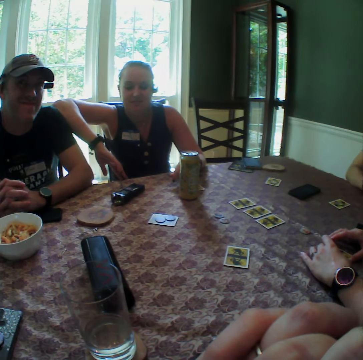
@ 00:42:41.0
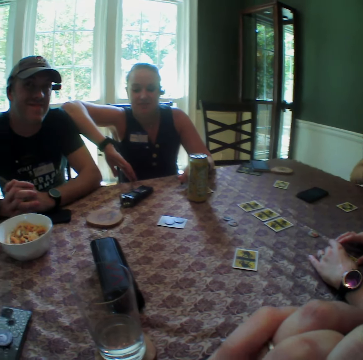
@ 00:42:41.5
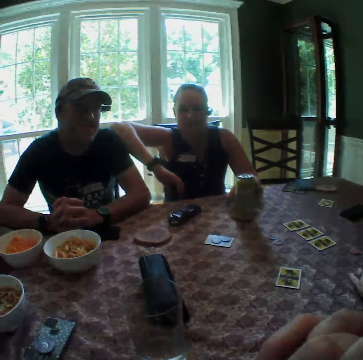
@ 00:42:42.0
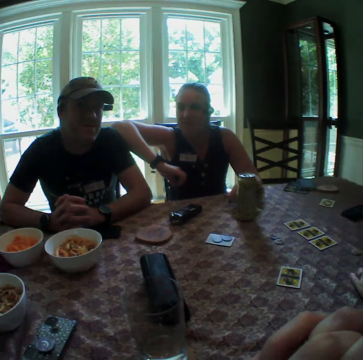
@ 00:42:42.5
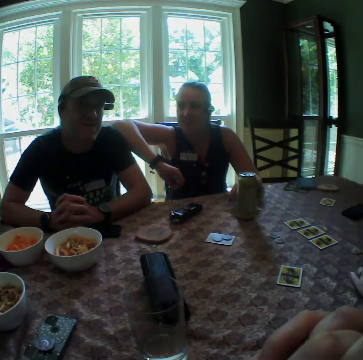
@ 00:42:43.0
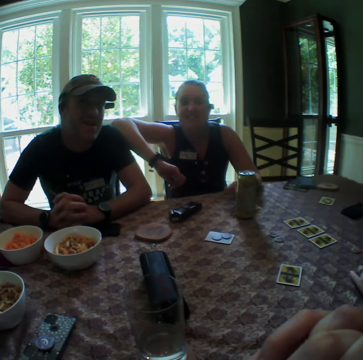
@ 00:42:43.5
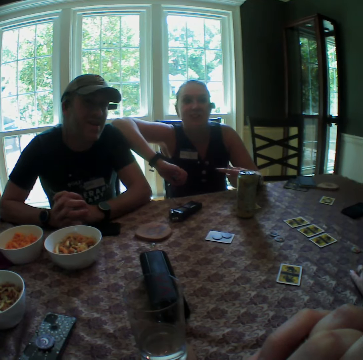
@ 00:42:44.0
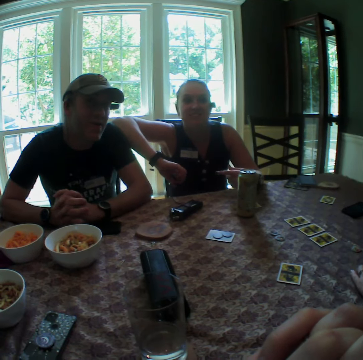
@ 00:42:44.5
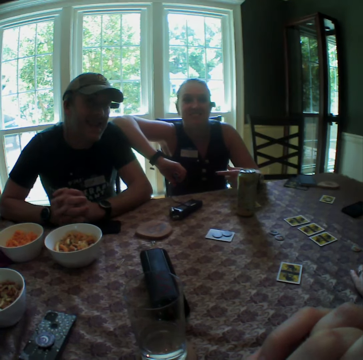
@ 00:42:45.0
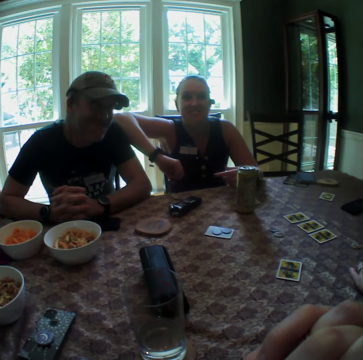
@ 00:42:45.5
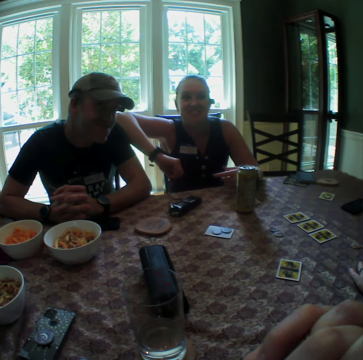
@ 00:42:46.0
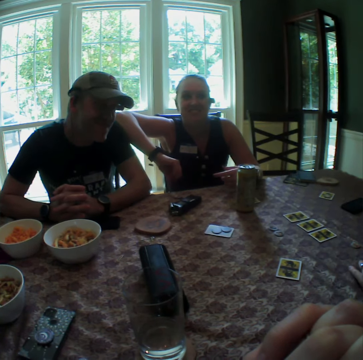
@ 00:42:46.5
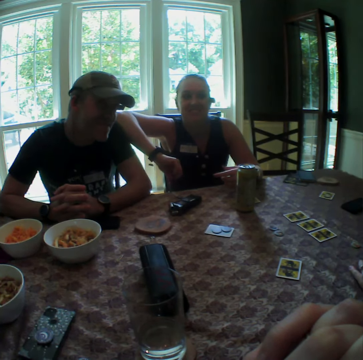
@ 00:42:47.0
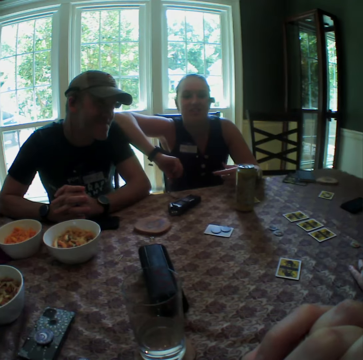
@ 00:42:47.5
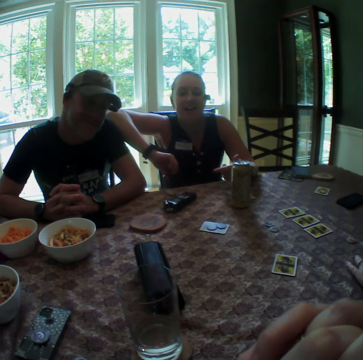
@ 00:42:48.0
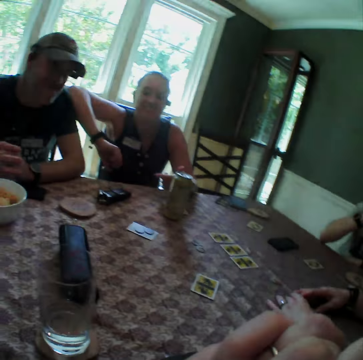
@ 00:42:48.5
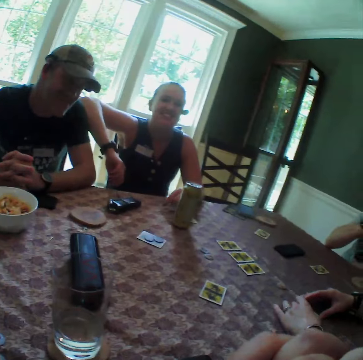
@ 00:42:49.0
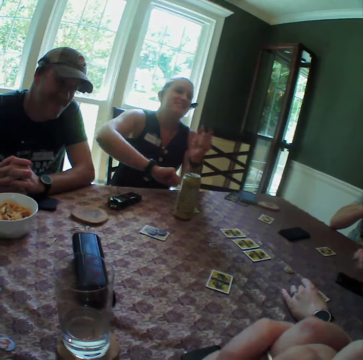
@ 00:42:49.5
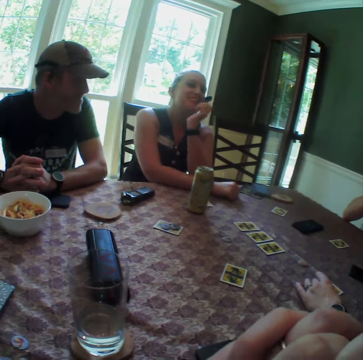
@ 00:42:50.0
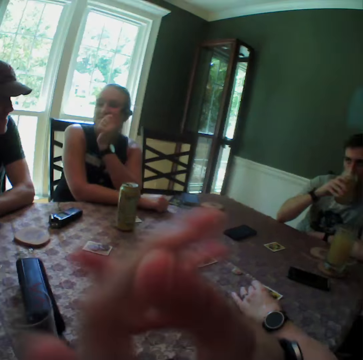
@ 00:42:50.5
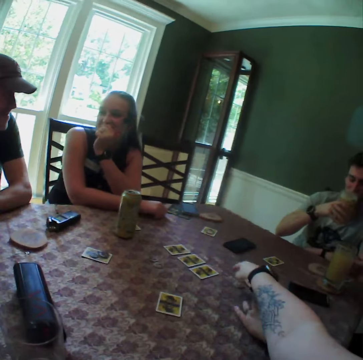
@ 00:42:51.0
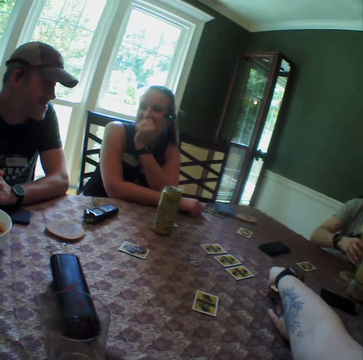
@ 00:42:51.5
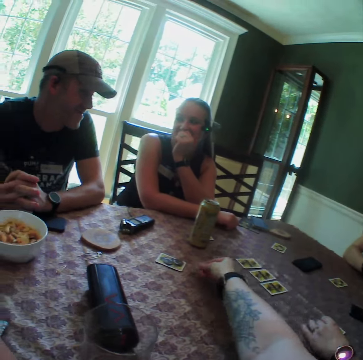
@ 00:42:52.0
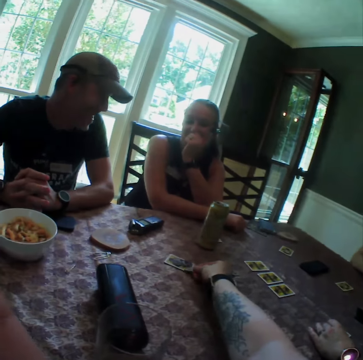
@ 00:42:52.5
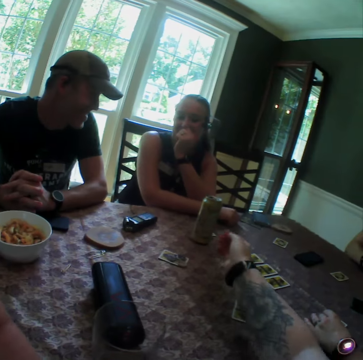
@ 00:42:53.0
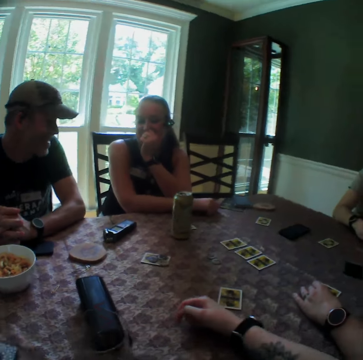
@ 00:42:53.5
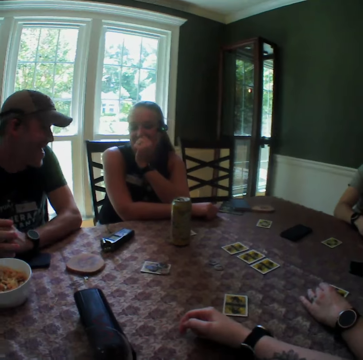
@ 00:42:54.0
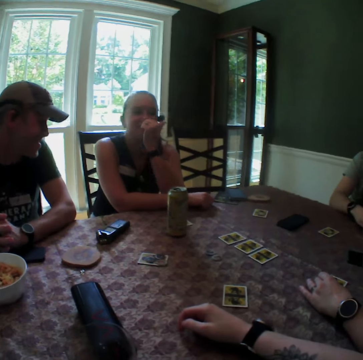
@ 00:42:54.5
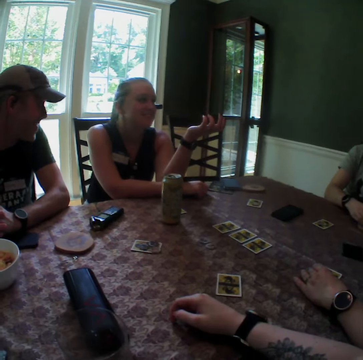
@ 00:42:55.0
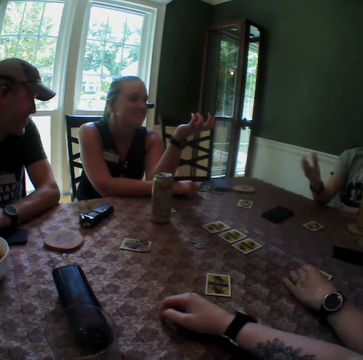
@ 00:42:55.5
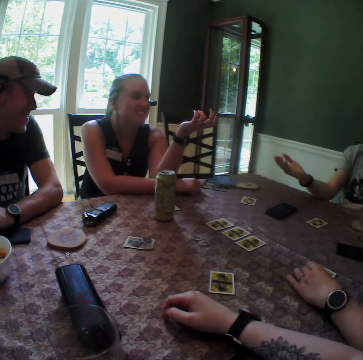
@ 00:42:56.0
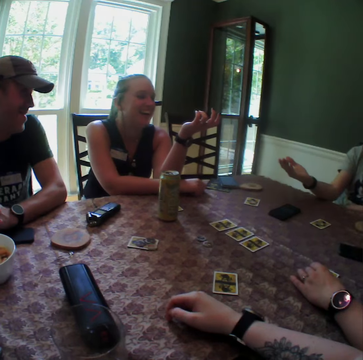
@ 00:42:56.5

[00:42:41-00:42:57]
A lady gestures with her hand. She removes her right elbow from a man's shoulder and drops her hand on the table. She holds her cheek. The camera wearer carries a chip from the table with his right hand. He plays a card game. He drops the chip on the table.

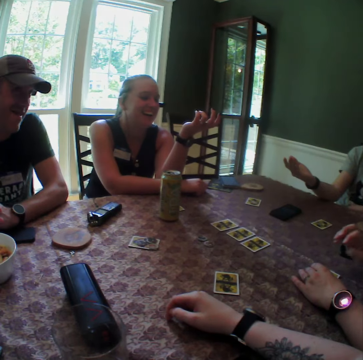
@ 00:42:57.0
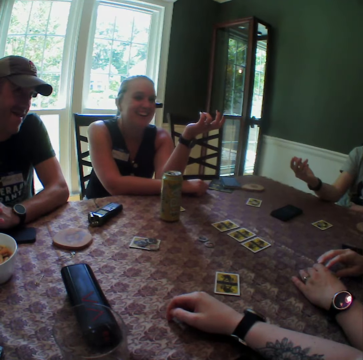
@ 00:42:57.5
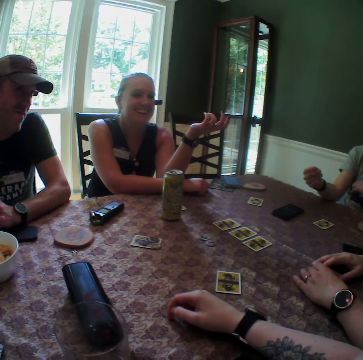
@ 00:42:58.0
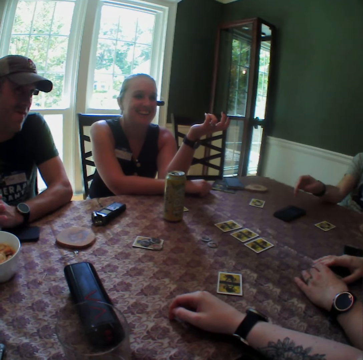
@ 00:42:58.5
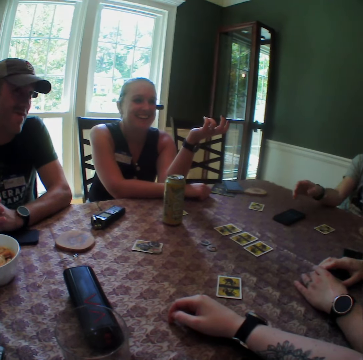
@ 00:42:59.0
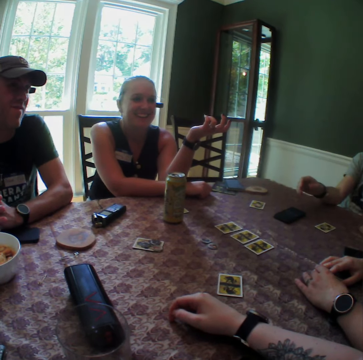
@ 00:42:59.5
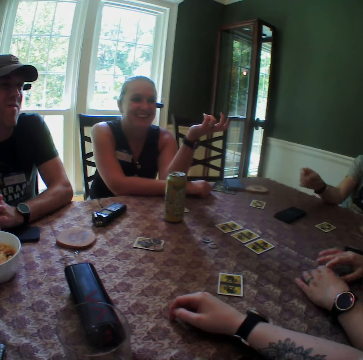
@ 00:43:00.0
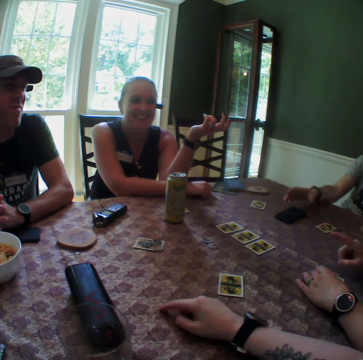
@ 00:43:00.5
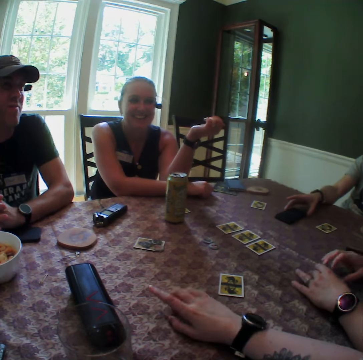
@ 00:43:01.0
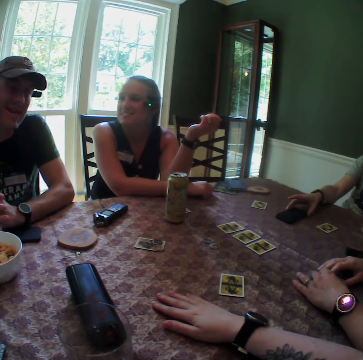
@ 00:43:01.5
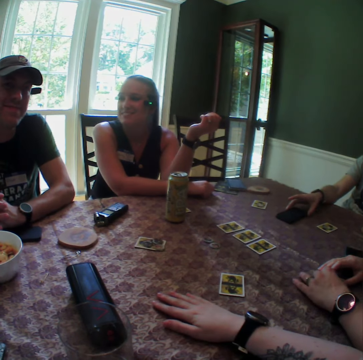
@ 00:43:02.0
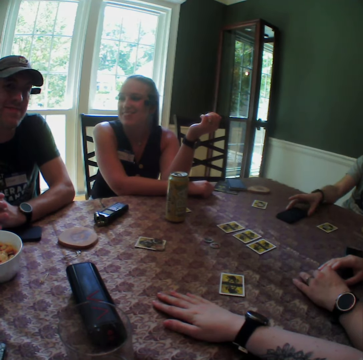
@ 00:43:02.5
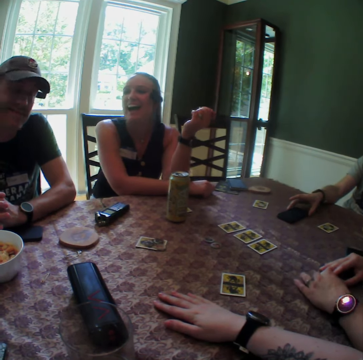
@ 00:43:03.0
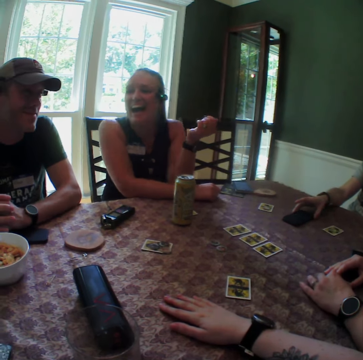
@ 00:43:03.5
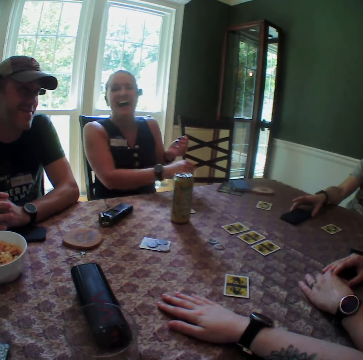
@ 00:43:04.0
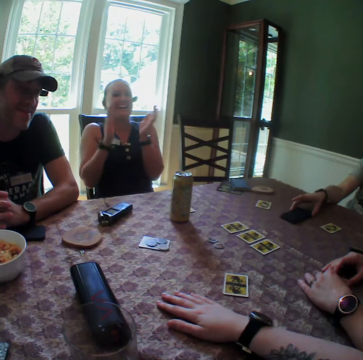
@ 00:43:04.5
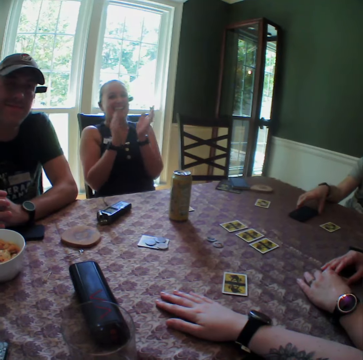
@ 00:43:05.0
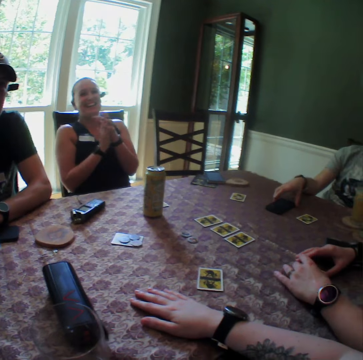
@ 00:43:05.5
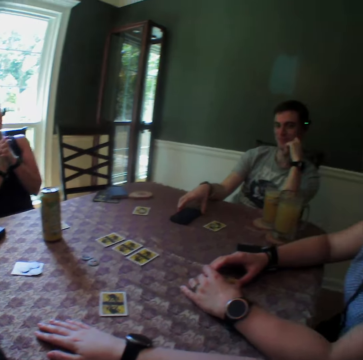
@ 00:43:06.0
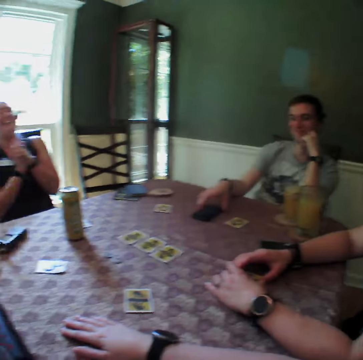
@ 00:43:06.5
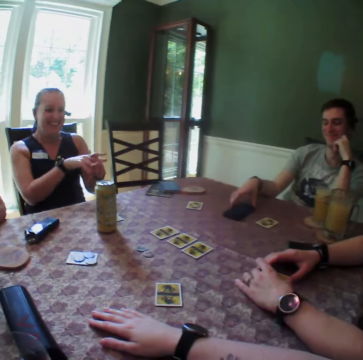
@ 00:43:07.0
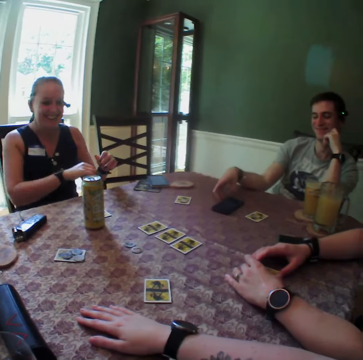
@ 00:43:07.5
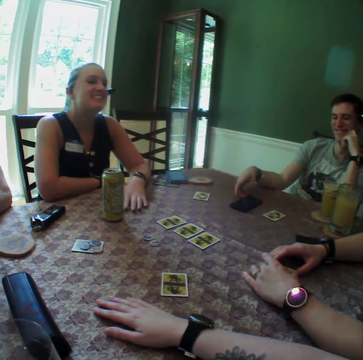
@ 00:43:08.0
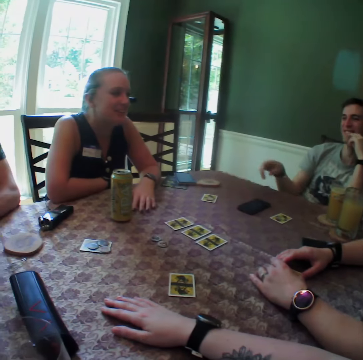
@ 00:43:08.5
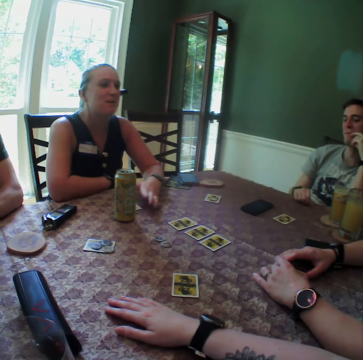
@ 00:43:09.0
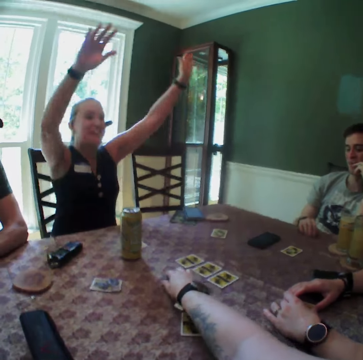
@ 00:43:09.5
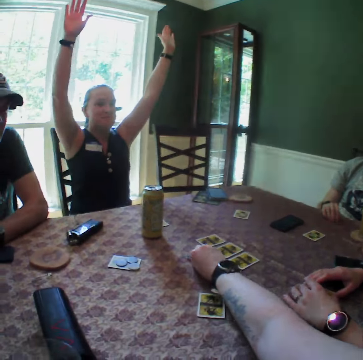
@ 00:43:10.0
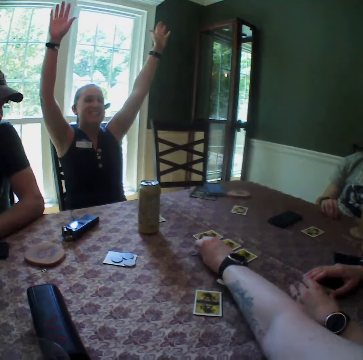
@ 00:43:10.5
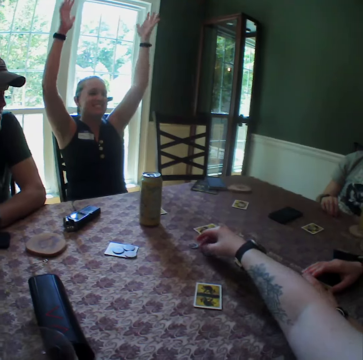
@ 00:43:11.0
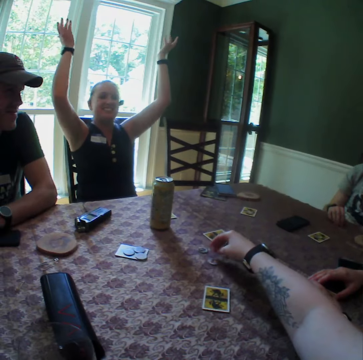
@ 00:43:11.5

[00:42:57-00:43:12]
A woman claps her hands. The woman drops her hands on the table. The woman holds the table. The woman lifts both hands up. The camera wearer carries a chip from the table with his right hand.

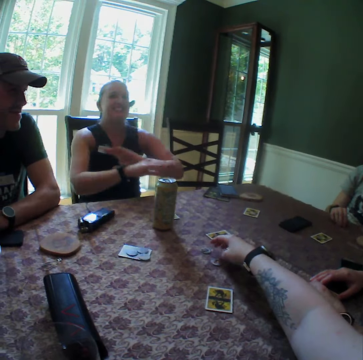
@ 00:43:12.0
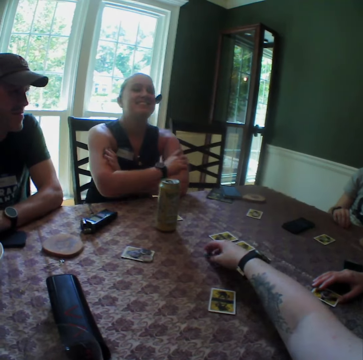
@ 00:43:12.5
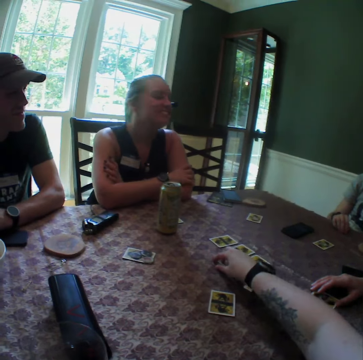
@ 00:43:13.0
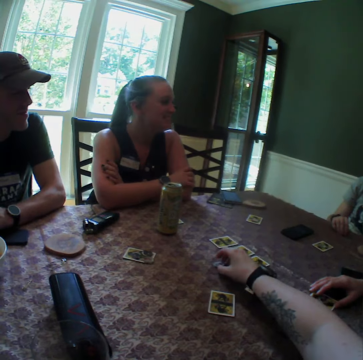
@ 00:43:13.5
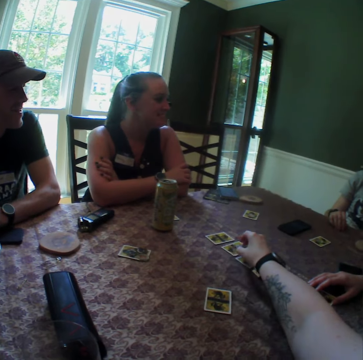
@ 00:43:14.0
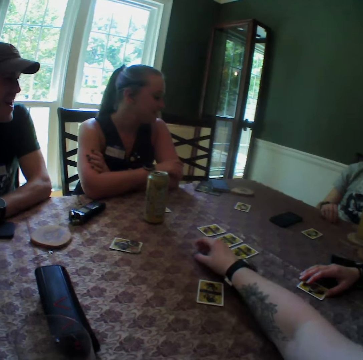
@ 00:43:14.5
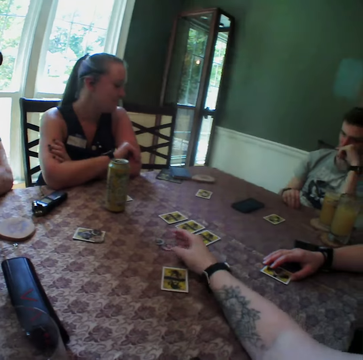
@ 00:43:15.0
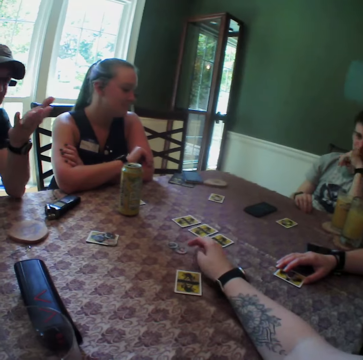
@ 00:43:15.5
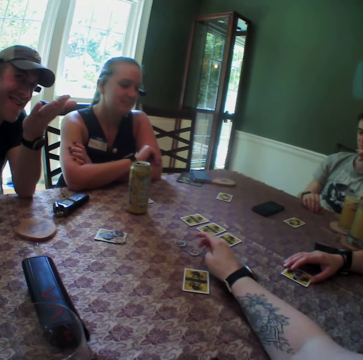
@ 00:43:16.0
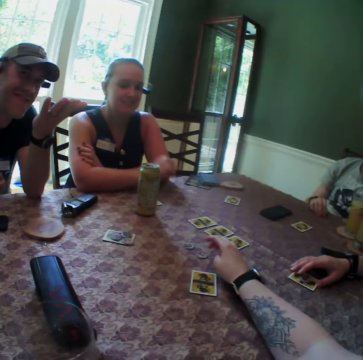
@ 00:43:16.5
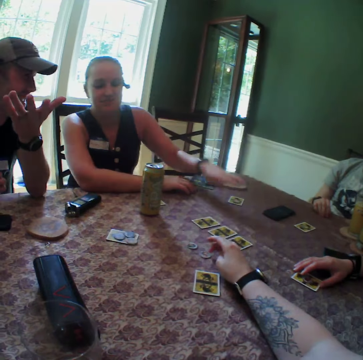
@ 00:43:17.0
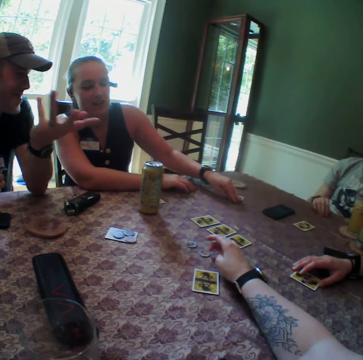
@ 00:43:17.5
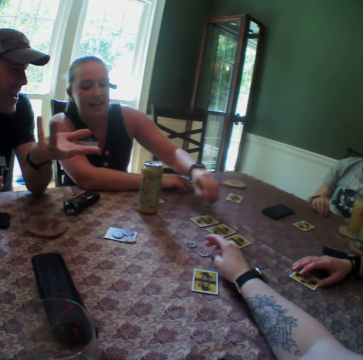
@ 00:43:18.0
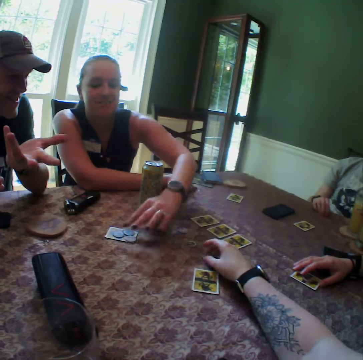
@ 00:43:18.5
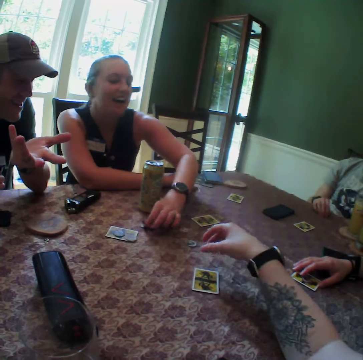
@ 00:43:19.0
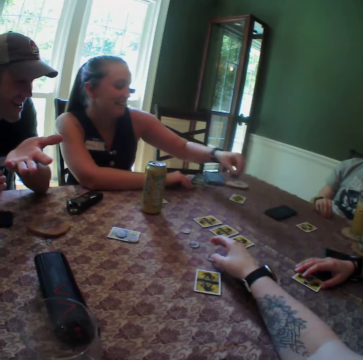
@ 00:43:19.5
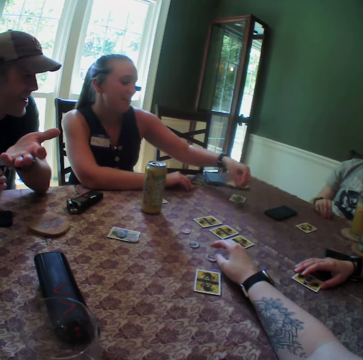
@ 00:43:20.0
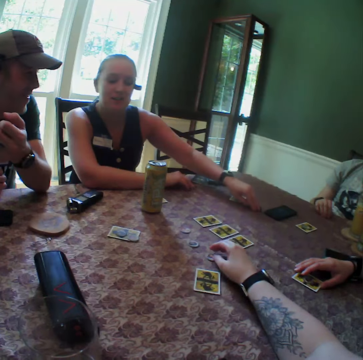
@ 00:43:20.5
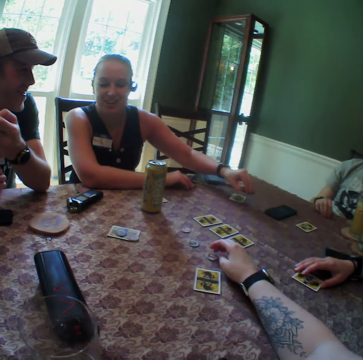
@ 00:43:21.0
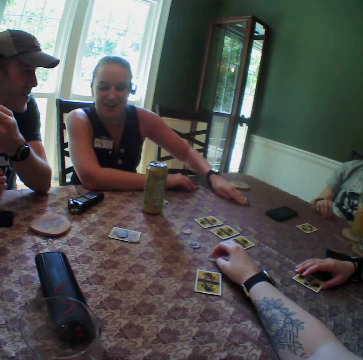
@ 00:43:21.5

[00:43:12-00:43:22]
A lady folds her hands. The camera wearer drops the chip on the table. A man gestures with his hands. The lady carries a chip from the table with her left hand. The lady plays a card game. The lady carries a chip from the table with her left hand again. The lady drops the chip from the table with her left hand.
